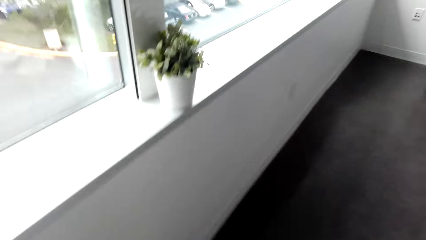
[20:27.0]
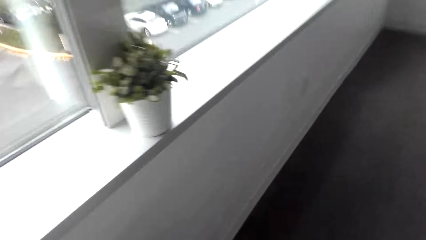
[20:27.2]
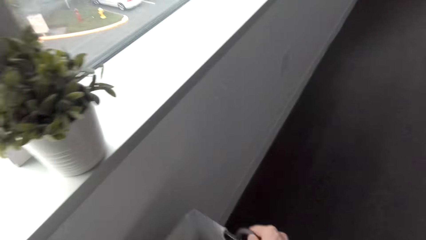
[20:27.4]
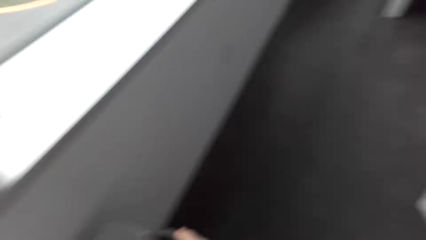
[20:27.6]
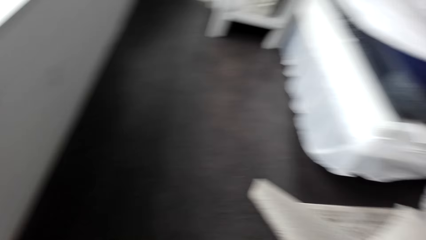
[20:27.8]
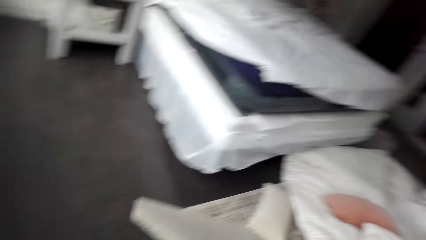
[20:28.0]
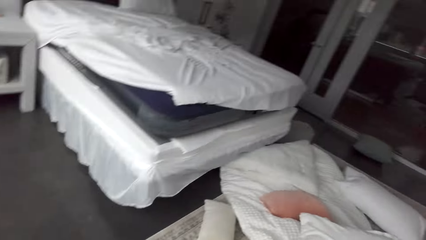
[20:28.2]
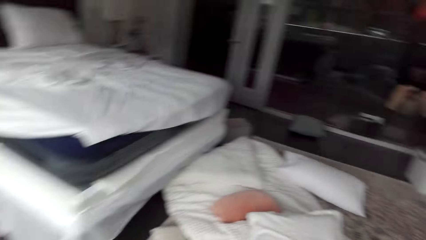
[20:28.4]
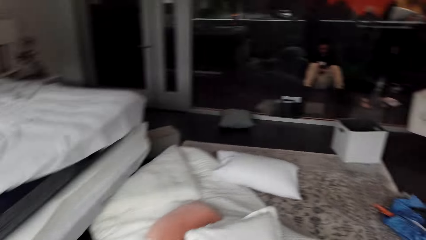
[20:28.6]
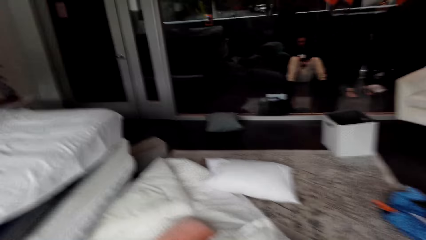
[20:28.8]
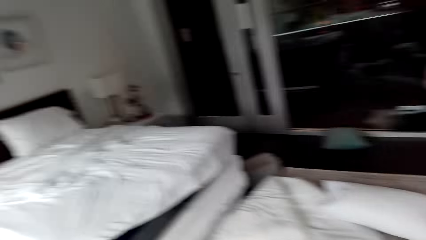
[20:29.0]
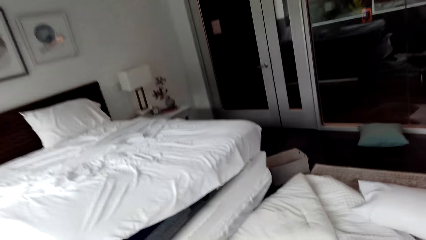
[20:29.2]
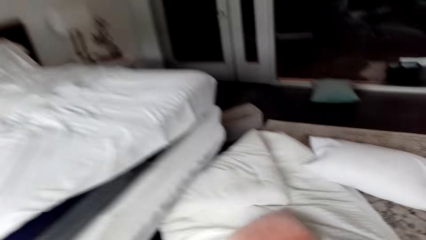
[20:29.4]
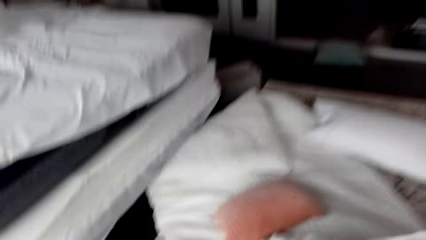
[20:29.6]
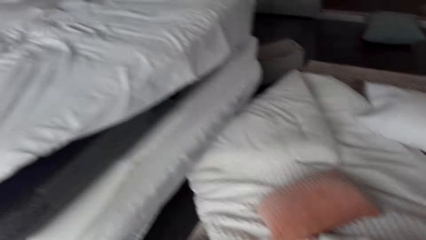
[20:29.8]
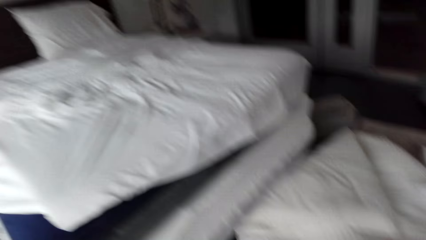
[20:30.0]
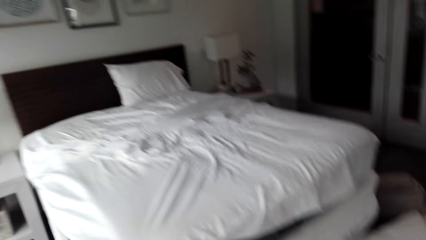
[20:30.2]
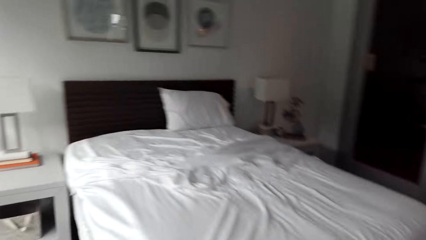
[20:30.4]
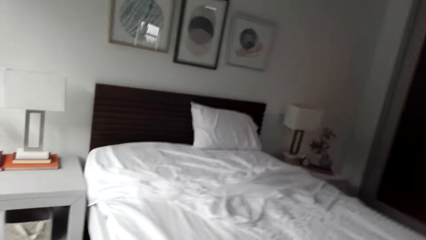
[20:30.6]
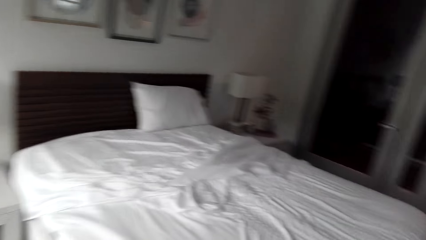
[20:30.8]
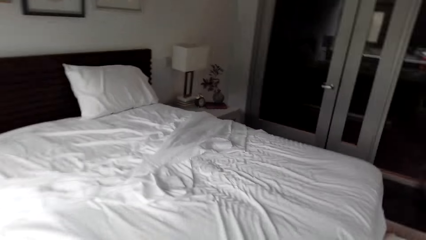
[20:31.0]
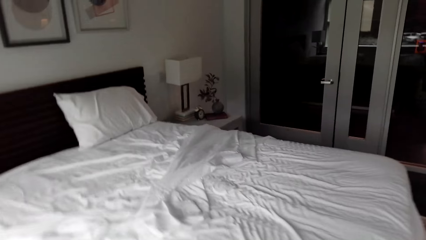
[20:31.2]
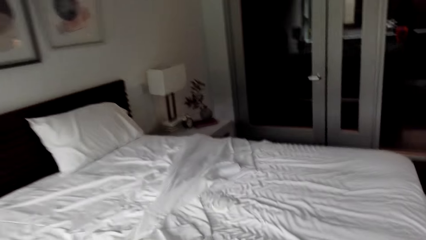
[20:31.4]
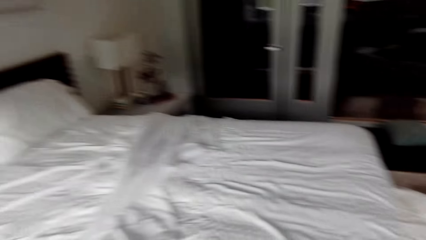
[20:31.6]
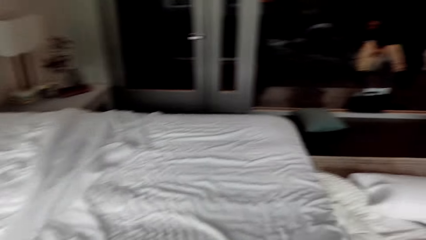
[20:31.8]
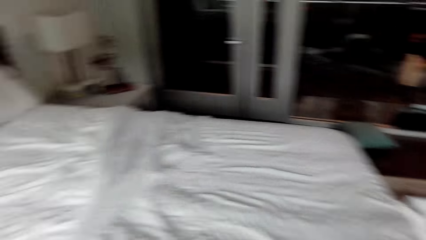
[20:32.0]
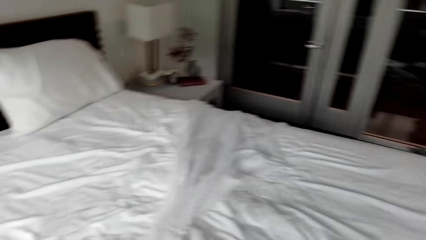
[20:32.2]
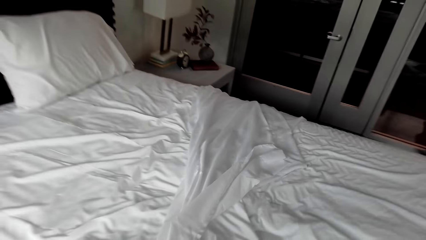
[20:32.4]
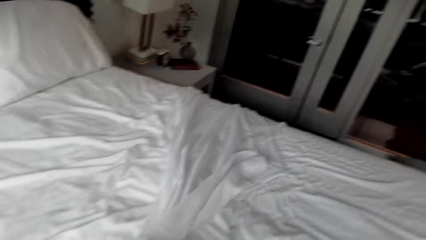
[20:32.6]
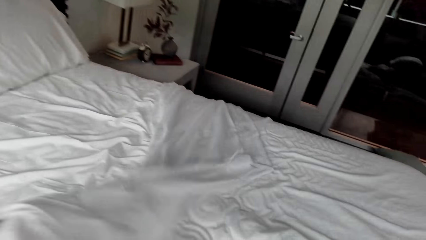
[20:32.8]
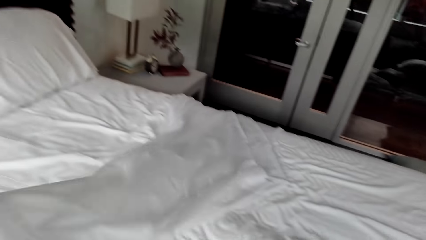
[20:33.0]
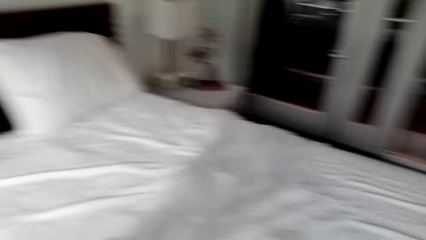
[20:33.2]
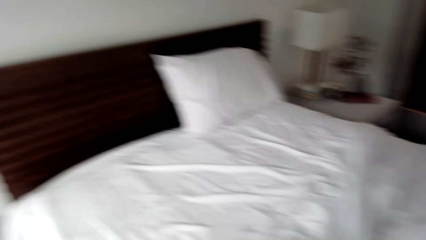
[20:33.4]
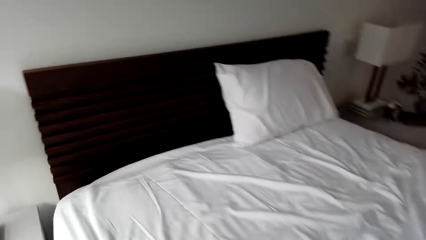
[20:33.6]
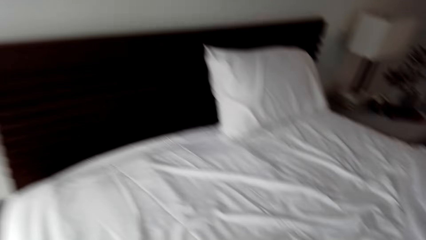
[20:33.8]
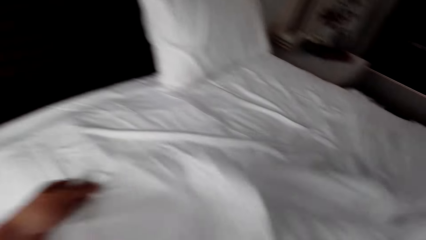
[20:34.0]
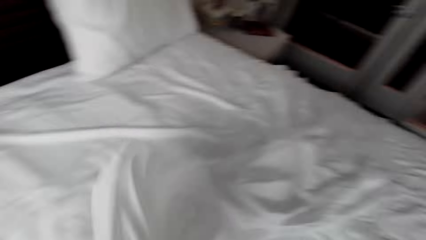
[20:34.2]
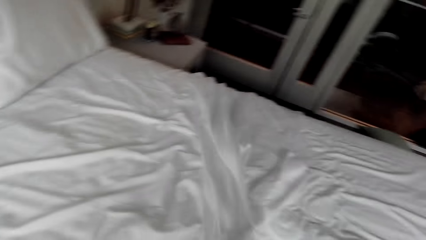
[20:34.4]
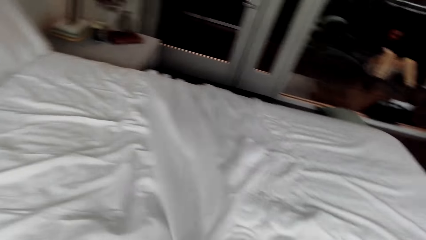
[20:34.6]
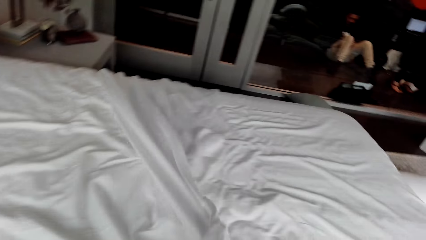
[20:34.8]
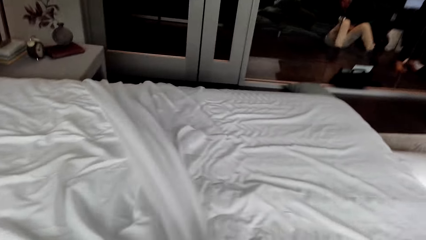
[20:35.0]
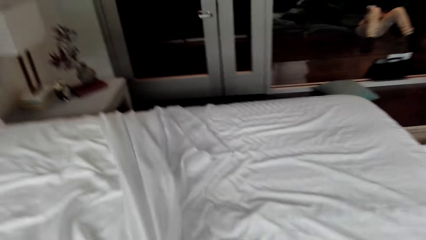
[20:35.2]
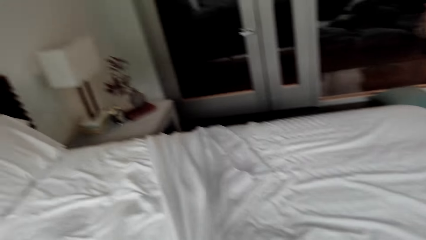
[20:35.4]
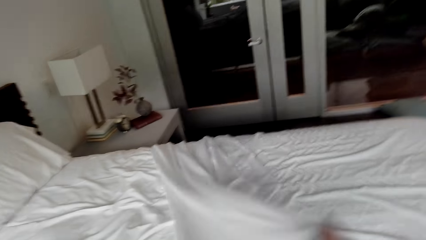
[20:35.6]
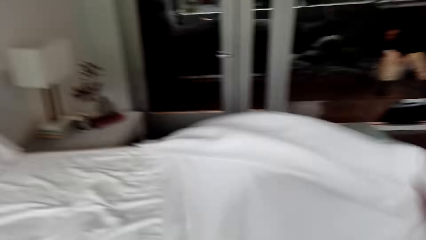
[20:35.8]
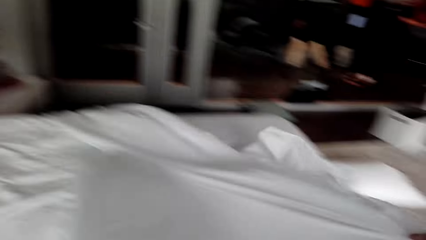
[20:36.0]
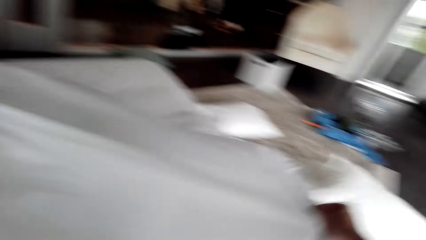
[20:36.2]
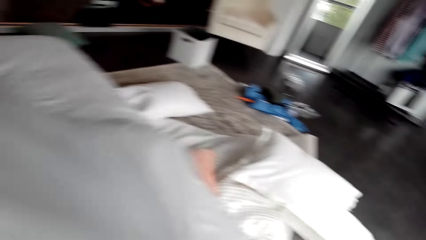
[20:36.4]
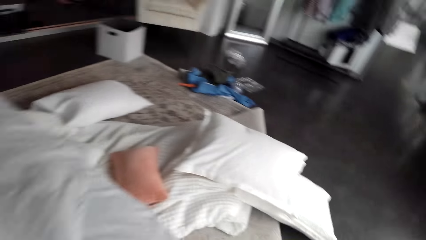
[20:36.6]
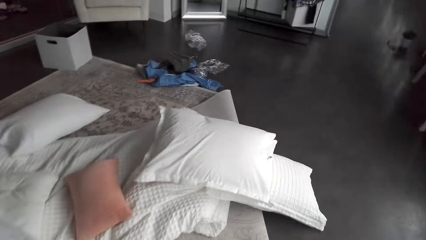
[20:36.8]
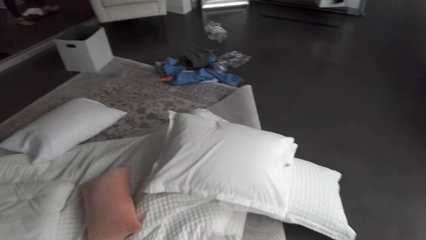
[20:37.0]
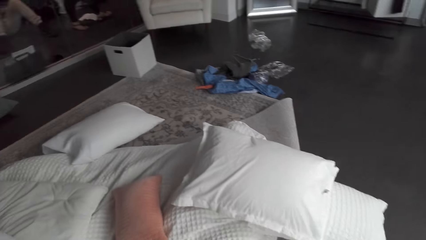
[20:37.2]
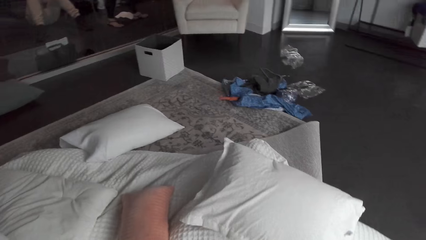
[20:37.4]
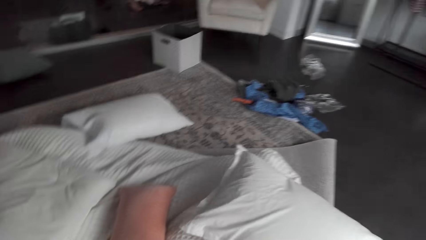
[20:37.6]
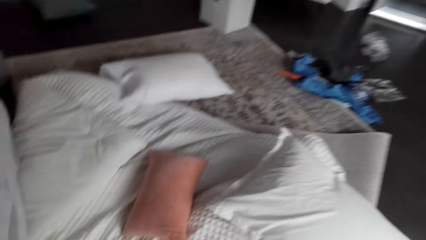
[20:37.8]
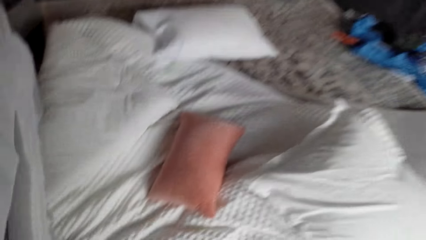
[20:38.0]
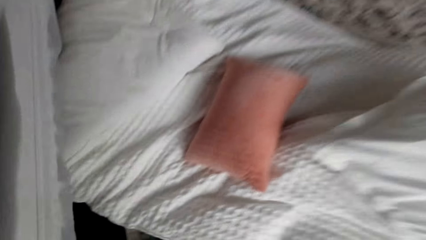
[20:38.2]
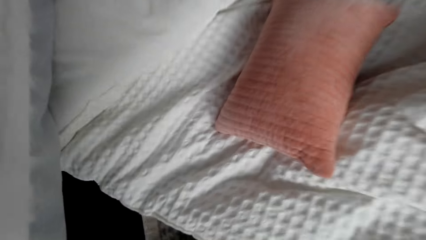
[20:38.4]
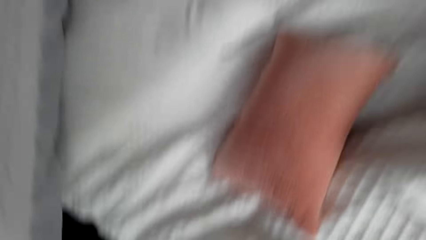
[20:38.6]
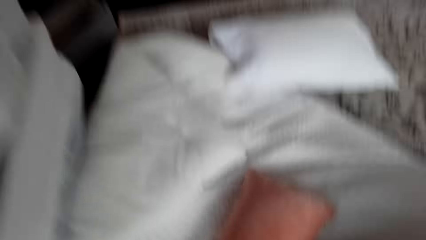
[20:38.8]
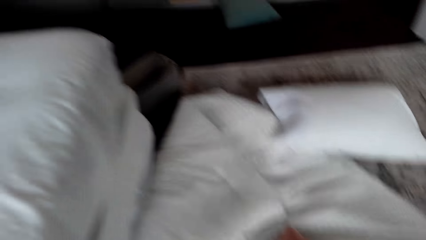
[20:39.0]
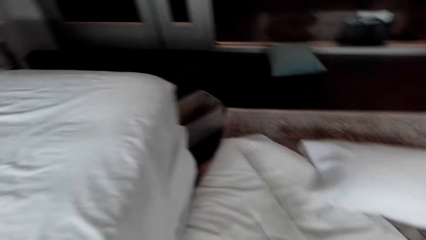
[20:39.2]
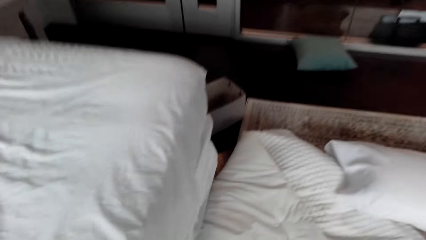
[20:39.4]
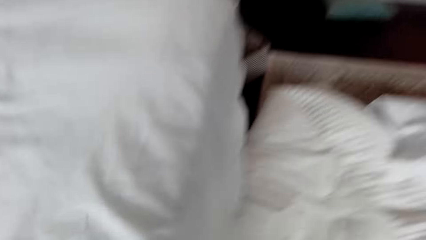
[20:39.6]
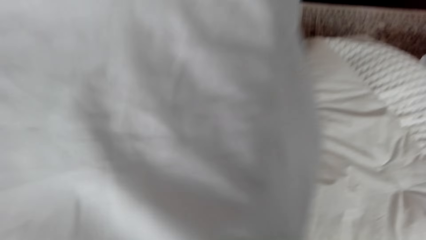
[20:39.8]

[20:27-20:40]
The camera wearer makes the bed. They spread the sheets on the bed.

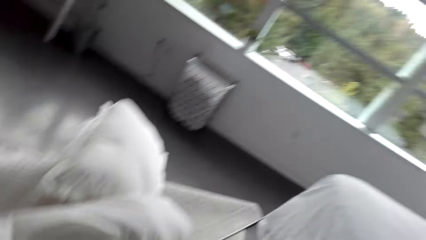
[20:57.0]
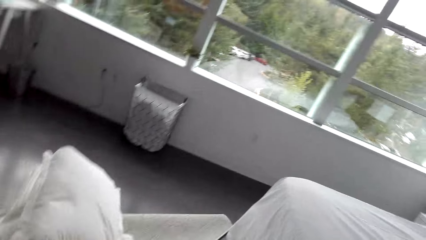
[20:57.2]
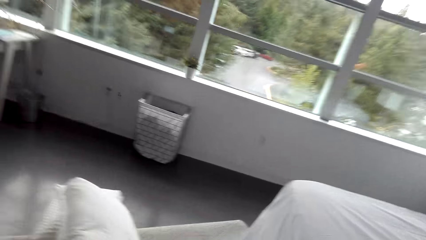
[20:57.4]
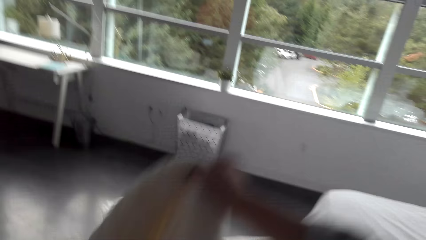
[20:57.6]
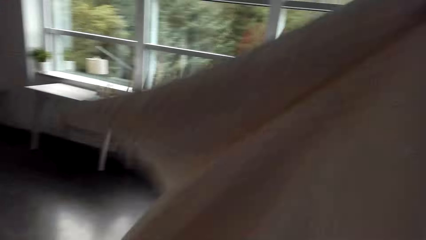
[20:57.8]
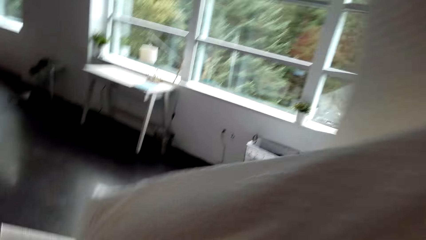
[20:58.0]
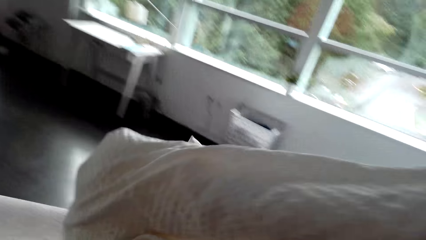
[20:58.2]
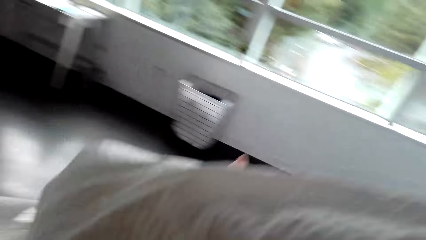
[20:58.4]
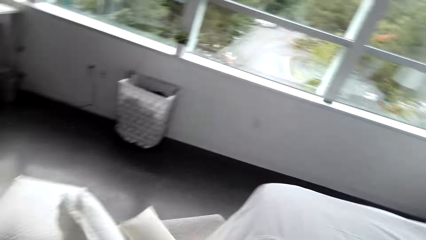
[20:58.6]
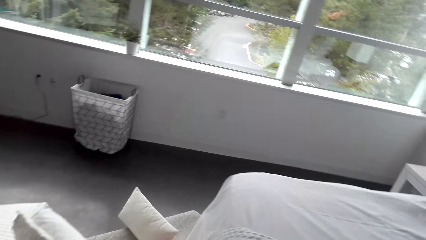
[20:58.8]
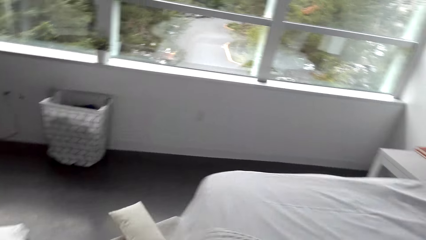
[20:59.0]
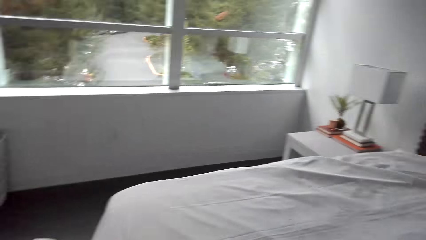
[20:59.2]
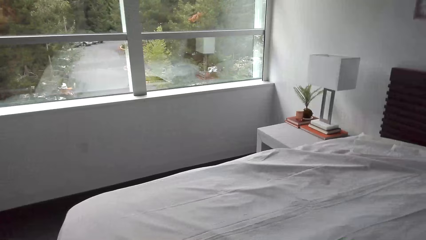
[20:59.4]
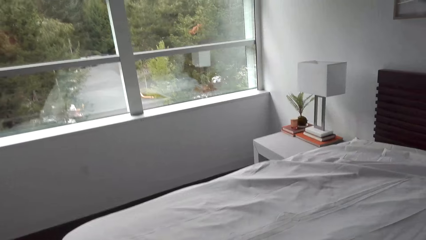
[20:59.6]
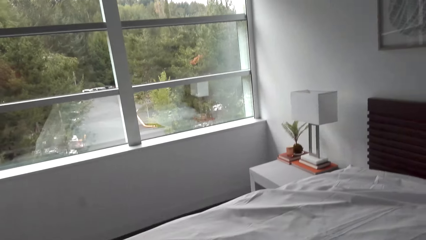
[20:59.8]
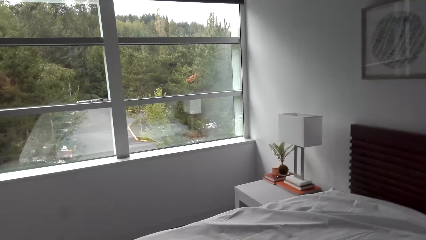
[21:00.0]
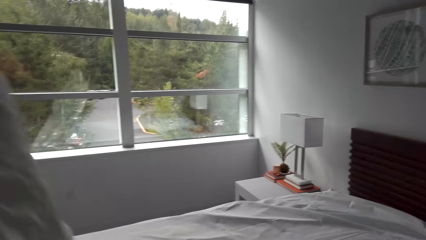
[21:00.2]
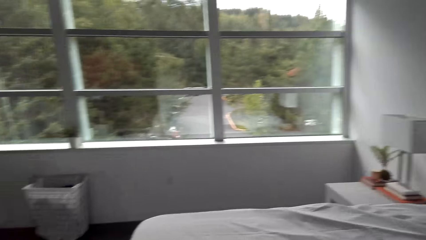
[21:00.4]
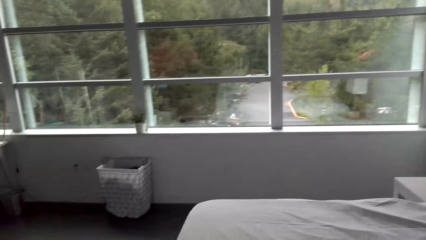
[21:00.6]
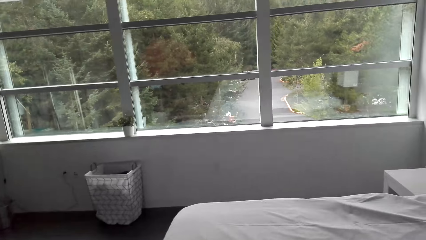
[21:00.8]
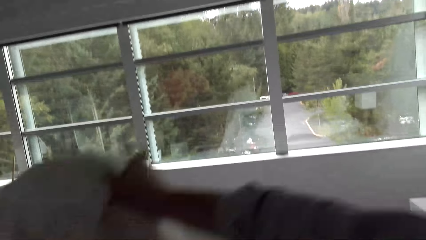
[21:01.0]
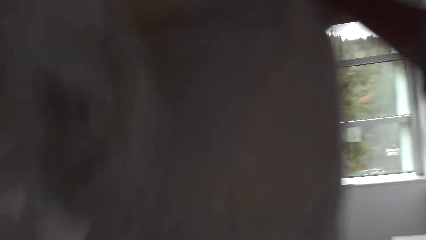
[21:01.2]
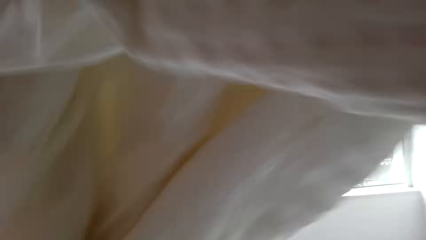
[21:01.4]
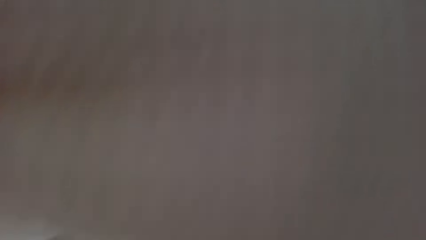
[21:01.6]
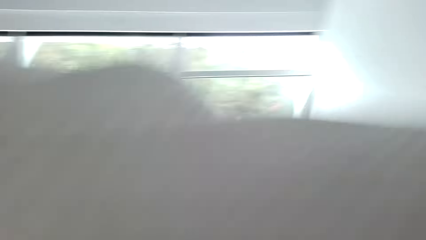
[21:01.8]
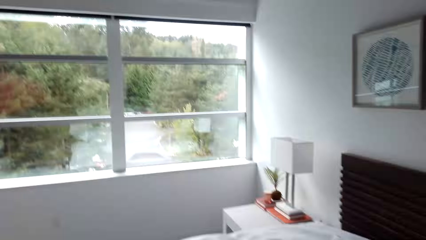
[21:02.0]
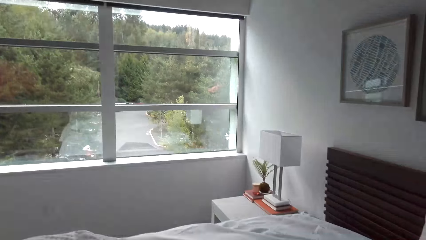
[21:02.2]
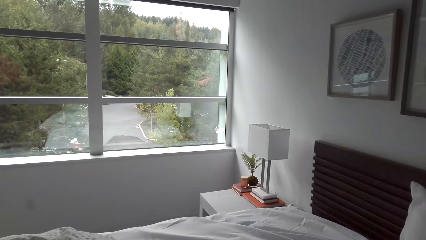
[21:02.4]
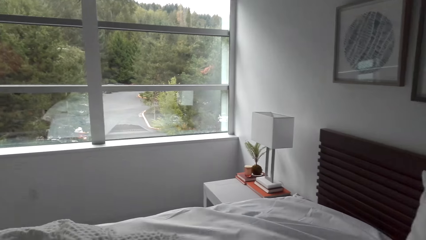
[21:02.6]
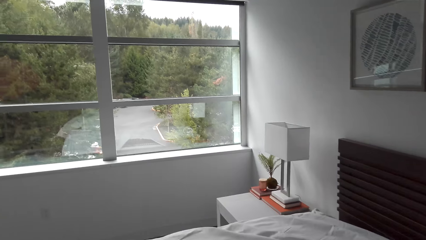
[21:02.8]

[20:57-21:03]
The camera wearer picks up the sheets from the floor. They spread the sheets on the bed.
